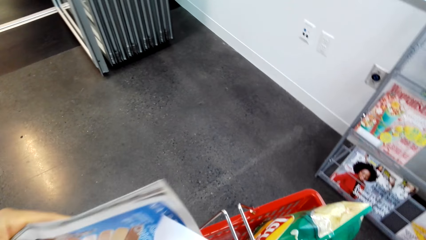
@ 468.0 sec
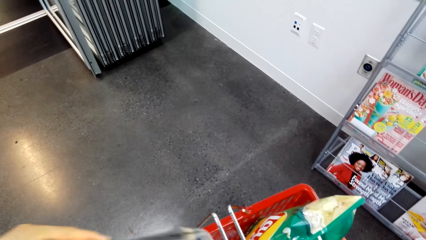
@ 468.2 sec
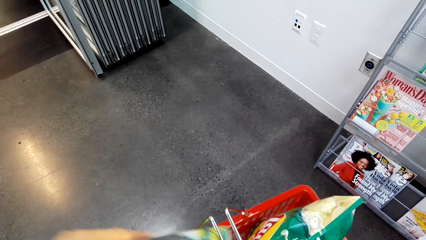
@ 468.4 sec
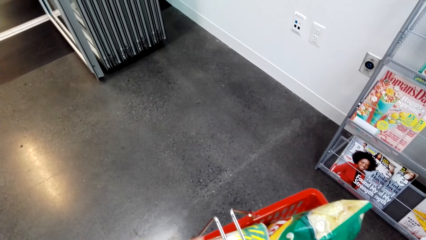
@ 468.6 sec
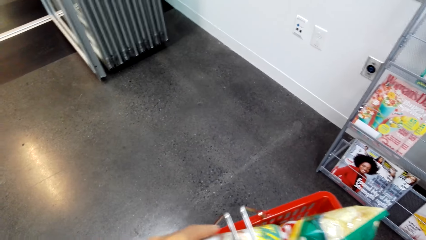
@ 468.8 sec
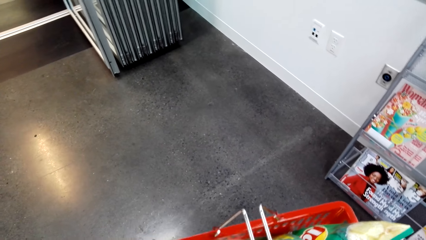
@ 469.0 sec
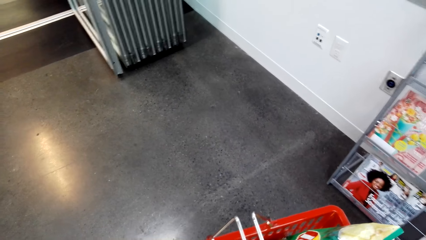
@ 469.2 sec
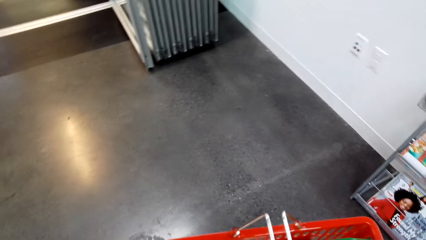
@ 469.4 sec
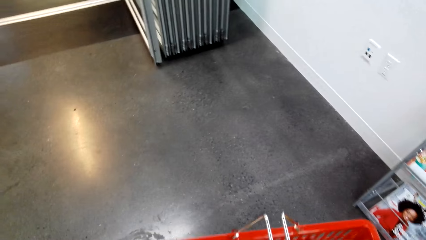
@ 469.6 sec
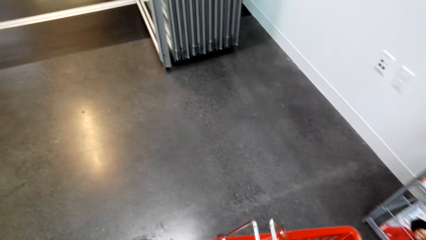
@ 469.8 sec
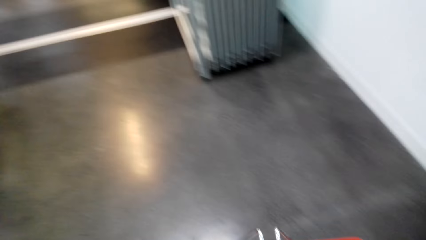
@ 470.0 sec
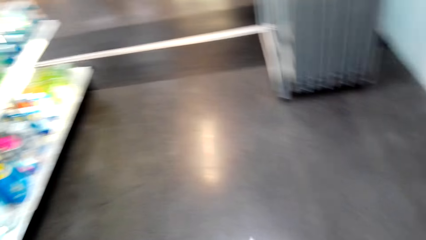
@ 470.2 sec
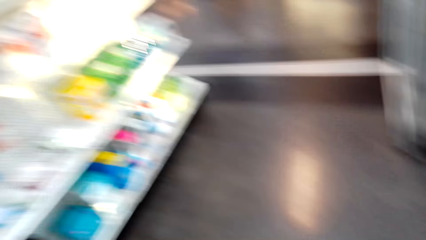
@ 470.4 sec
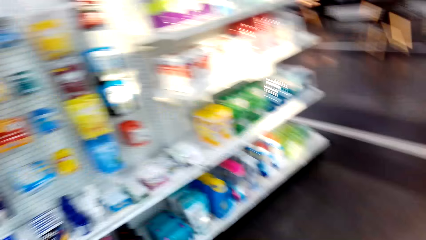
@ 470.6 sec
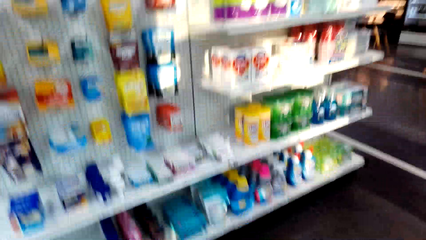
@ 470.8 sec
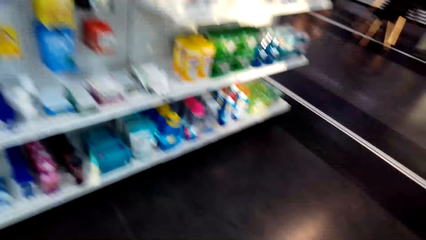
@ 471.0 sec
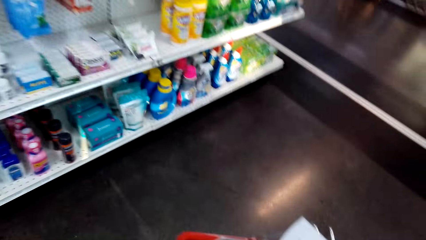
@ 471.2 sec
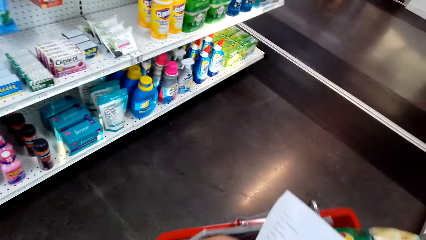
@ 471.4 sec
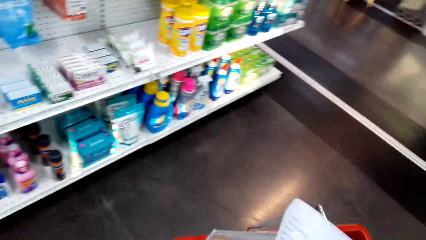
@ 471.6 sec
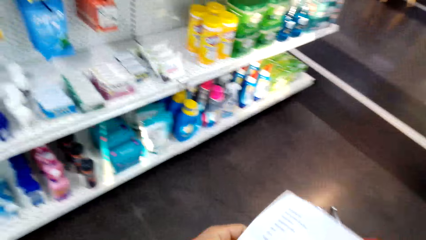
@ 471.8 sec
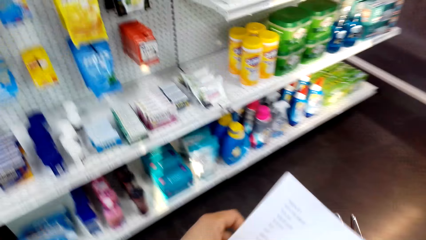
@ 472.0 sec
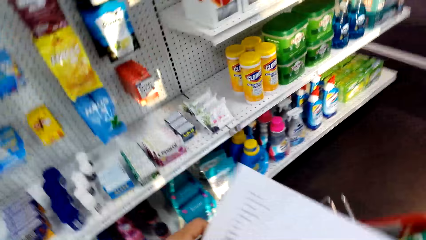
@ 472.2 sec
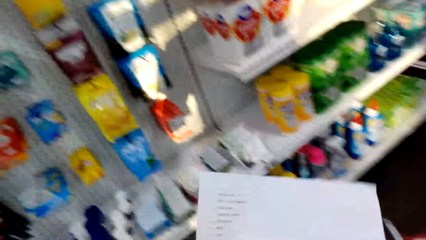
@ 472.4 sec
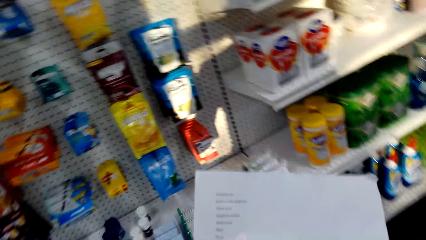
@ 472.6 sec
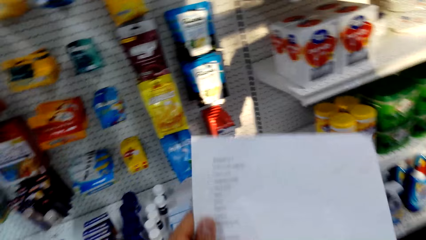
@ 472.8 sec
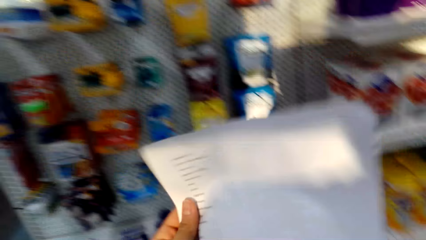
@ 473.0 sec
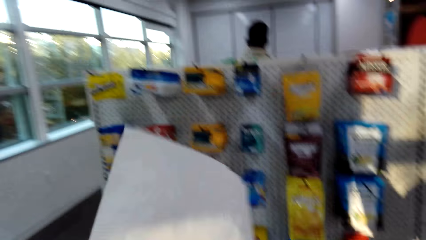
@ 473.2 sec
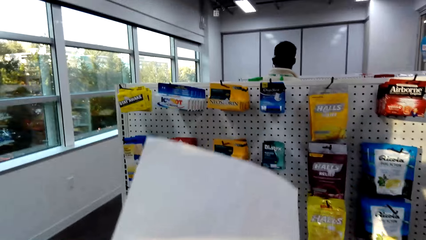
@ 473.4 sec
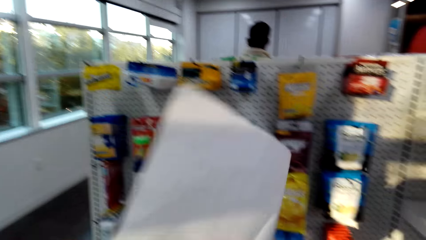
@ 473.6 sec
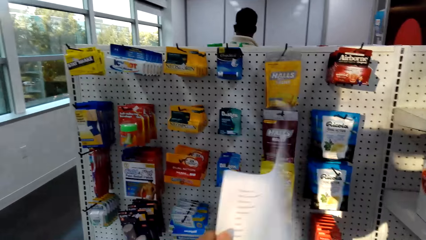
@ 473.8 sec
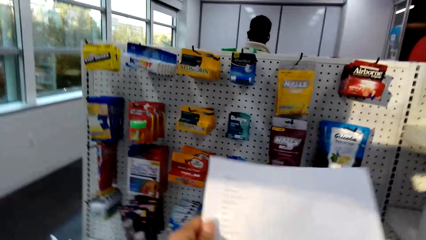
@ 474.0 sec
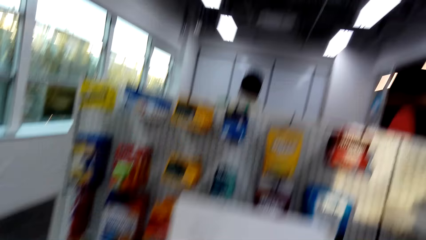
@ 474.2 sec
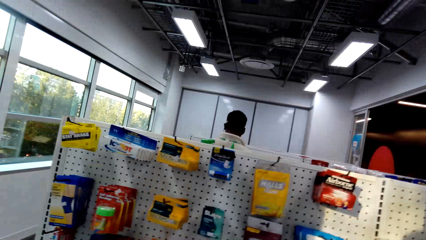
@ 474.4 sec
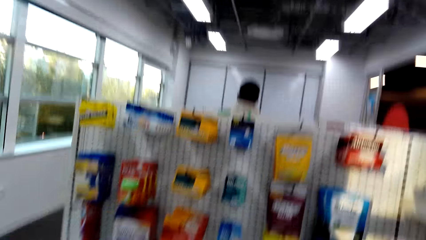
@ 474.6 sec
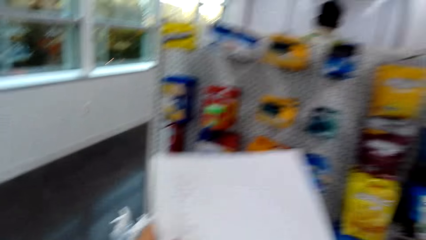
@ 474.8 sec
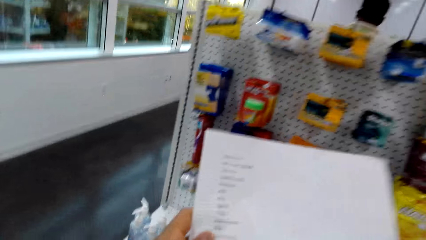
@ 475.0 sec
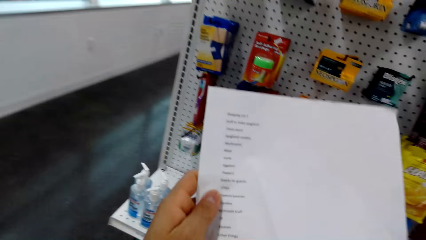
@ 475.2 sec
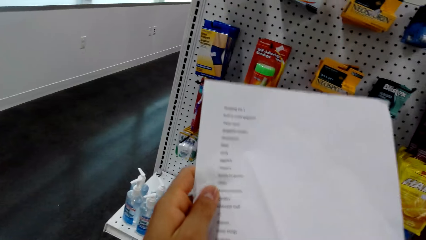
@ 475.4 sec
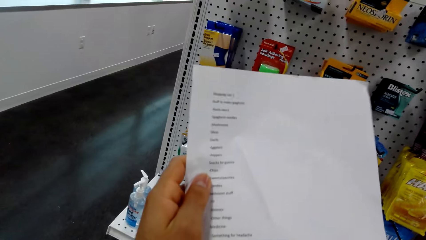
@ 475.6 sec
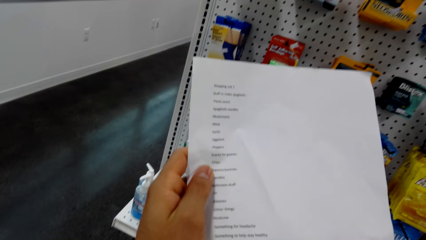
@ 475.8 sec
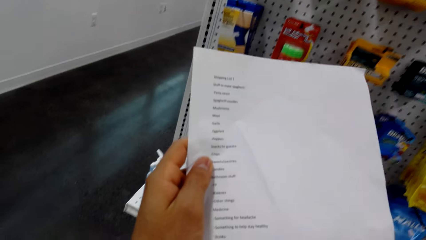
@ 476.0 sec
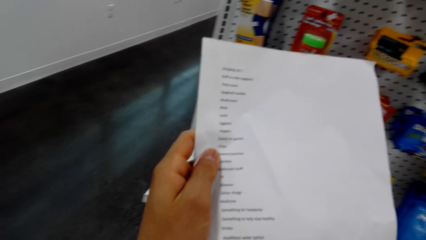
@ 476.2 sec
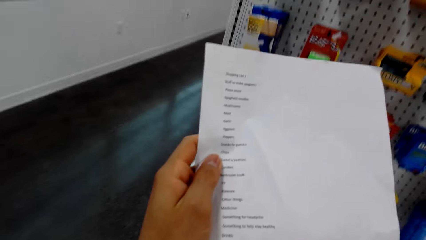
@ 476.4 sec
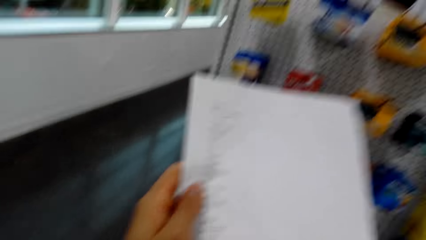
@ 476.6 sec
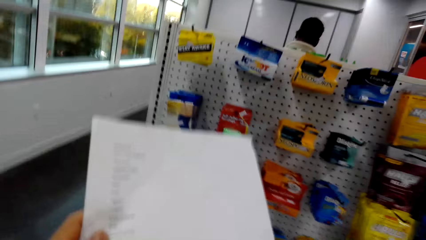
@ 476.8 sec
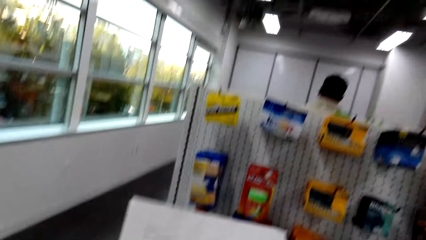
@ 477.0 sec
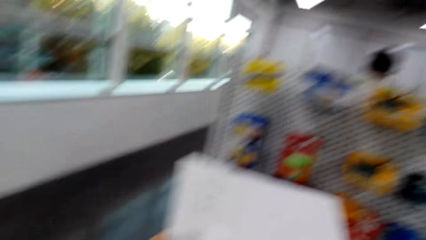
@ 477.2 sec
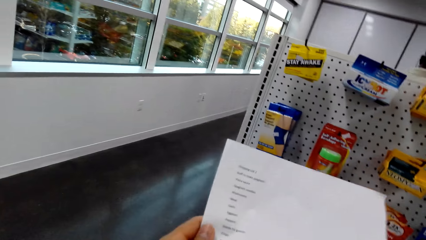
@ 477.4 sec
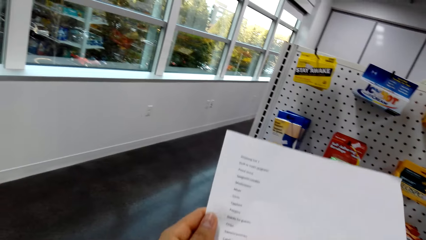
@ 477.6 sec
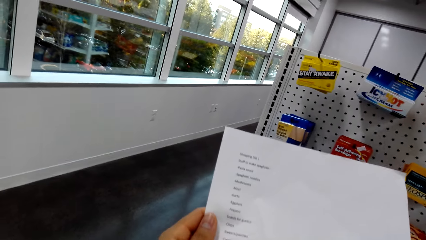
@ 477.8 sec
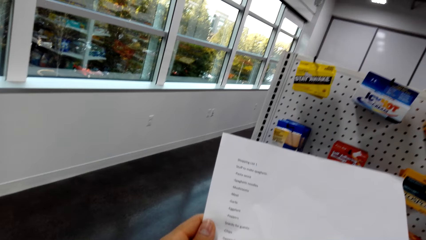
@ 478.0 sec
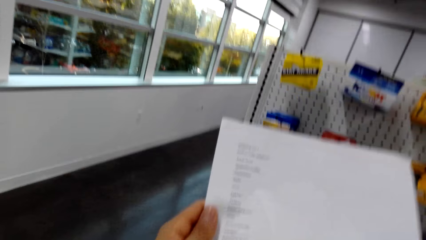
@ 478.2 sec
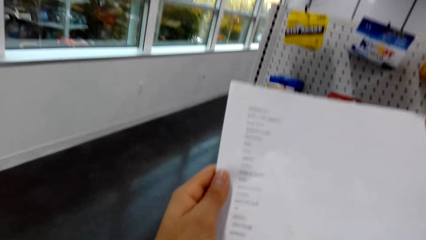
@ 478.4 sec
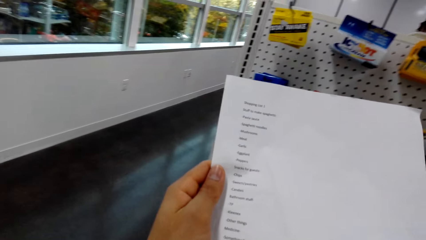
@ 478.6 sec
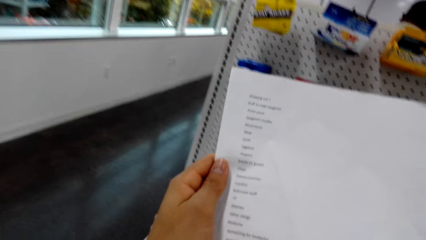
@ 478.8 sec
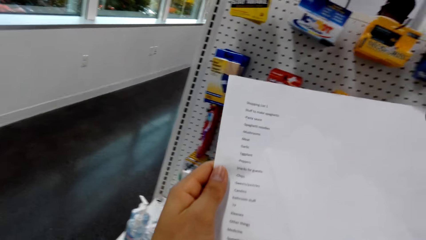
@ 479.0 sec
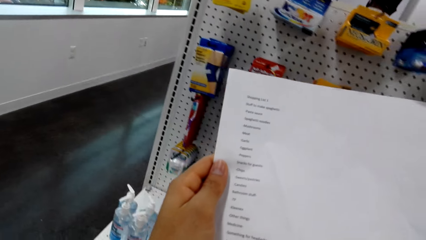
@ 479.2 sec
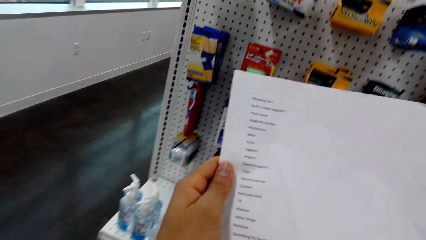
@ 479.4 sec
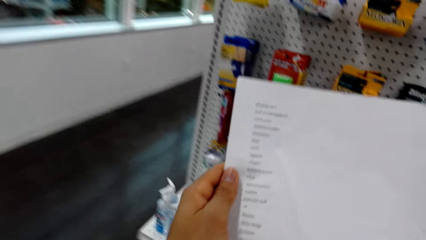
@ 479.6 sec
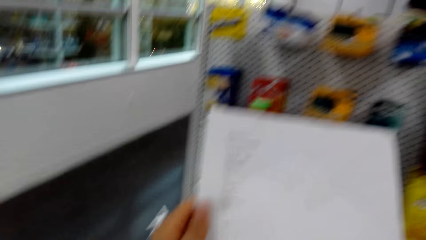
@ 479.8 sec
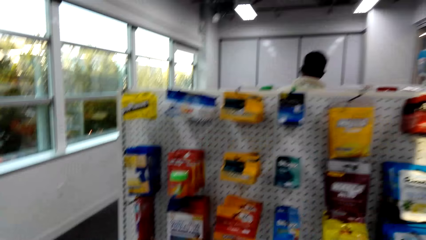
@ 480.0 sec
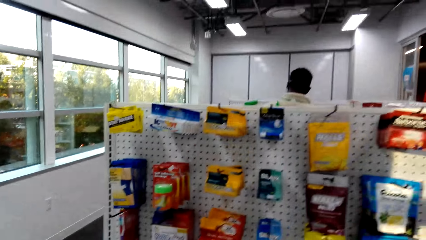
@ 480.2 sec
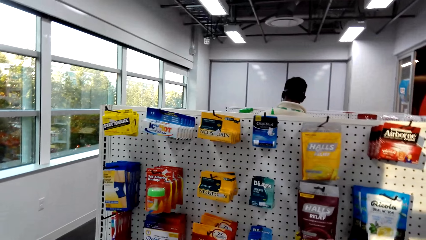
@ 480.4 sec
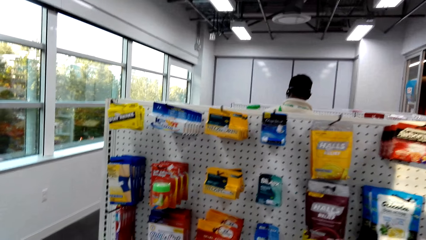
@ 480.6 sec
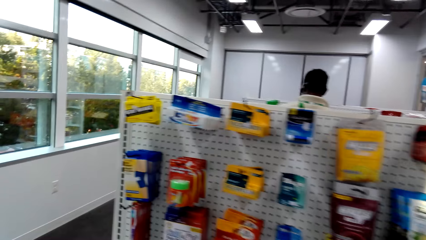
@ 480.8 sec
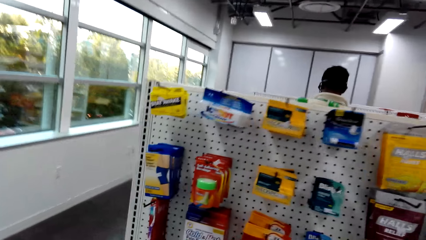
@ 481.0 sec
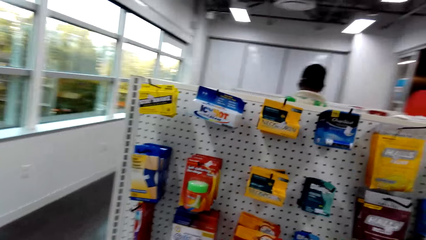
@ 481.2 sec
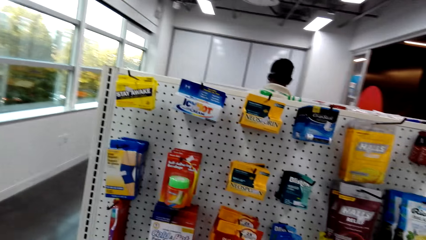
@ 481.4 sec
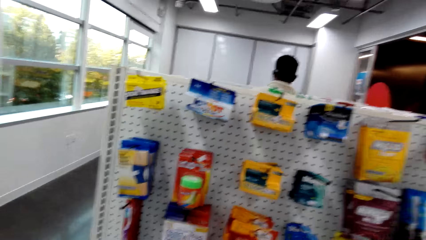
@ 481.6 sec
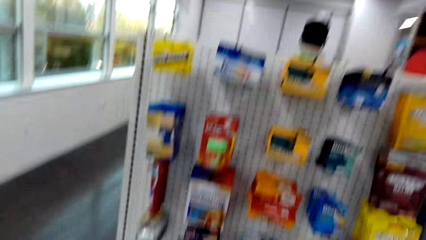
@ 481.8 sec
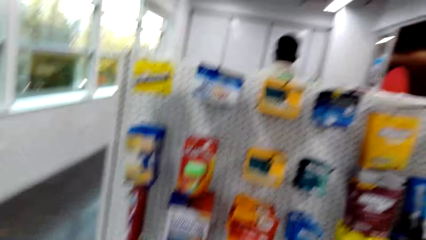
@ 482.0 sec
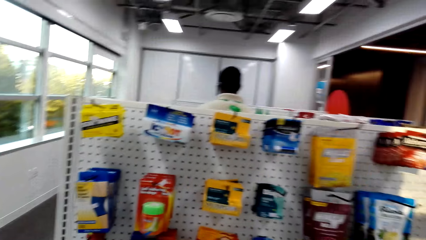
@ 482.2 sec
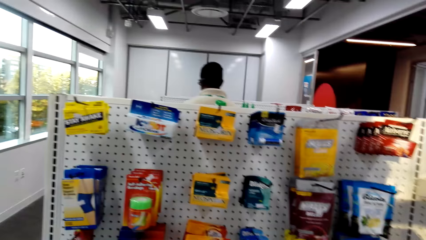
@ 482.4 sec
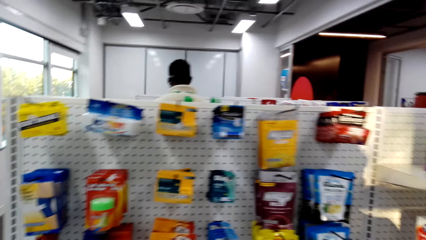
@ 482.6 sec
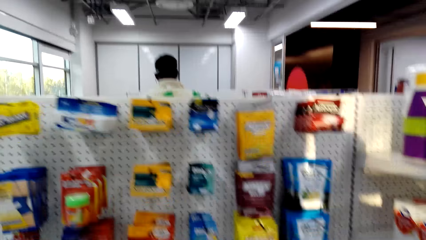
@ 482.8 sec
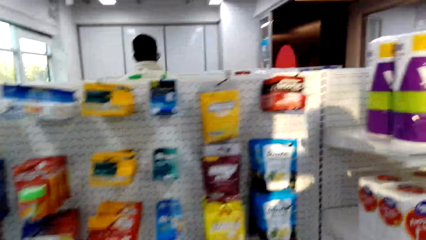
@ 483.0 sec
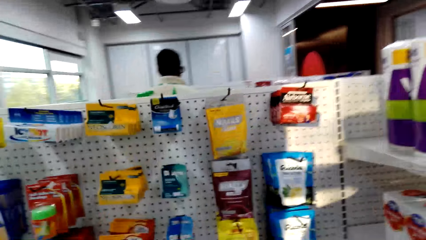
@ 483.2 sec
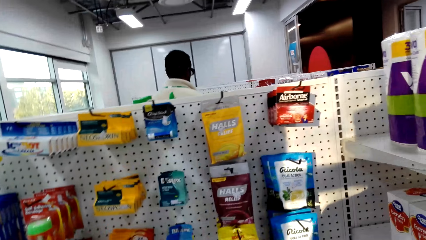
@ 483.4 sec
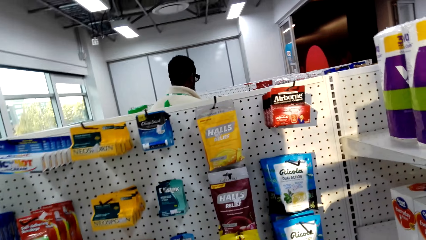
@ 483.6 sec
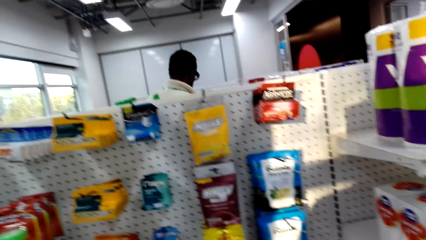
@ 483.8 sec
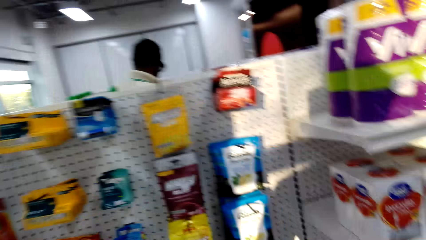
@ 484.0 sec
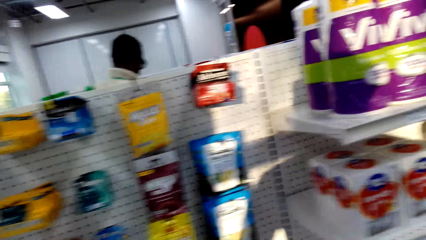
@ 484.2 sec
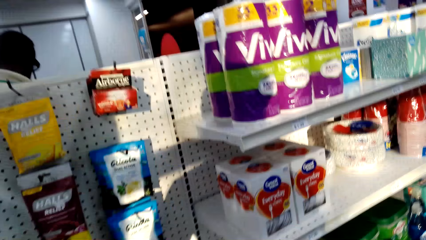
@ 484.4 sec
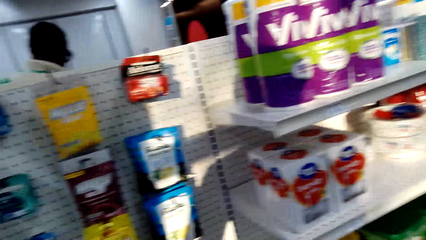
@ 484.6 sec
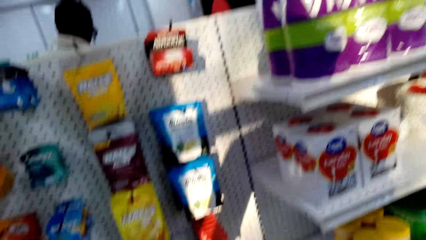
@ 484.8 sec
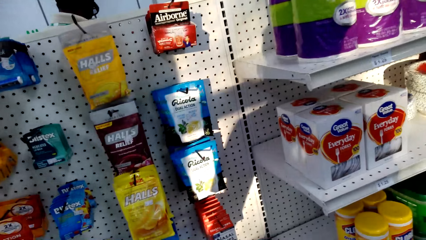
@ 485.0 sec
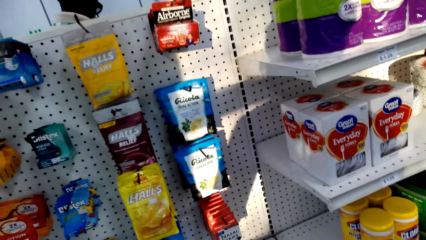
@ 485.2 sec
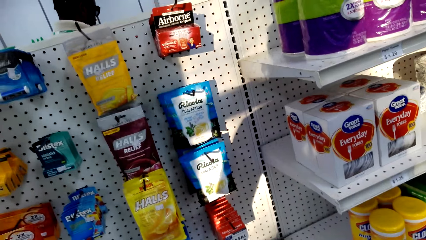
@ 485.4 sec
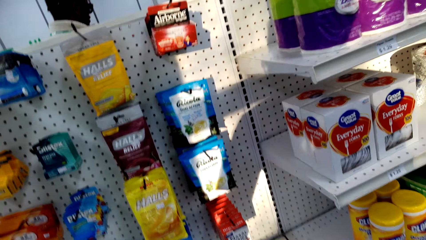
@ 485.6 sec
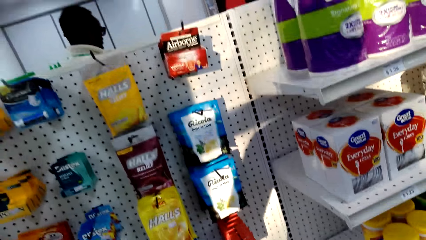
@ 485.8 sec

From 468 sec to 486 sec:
The camera wearer puts the book on the basket with the left hand. They turn around. They look at the shopping list. They turn the shopping list. They turn the shopping list again. They look at the products on the shelf. They look at the shopping list. They look at the products on the shelf. They look at the items hanged on a board.
